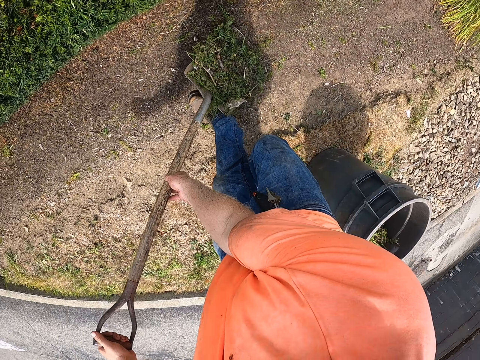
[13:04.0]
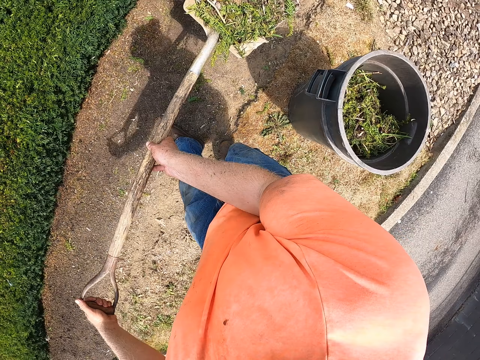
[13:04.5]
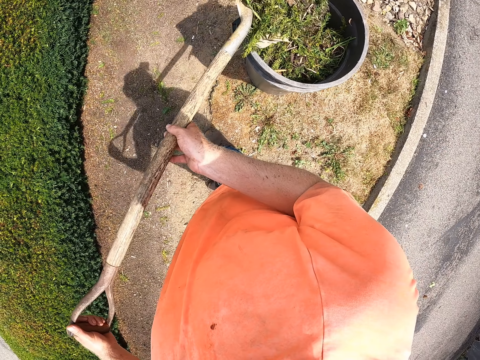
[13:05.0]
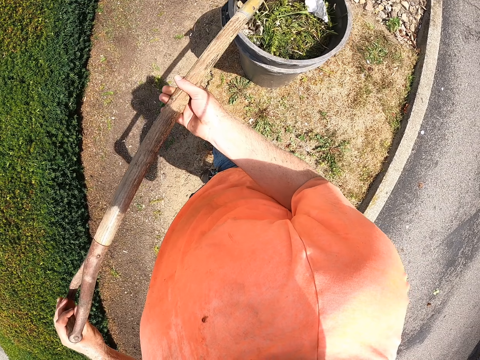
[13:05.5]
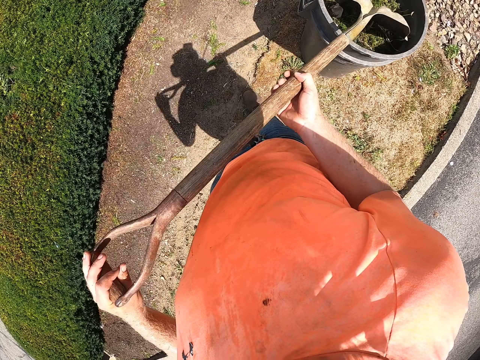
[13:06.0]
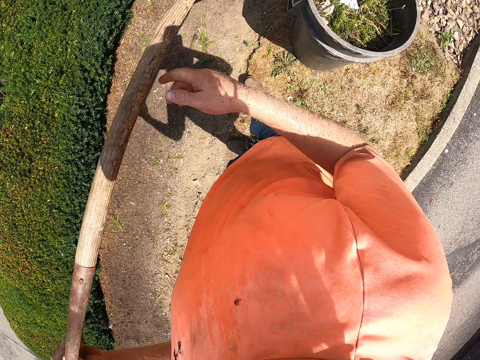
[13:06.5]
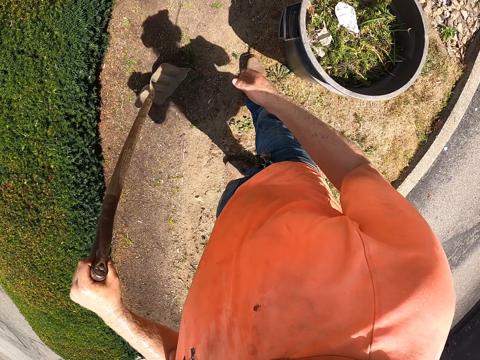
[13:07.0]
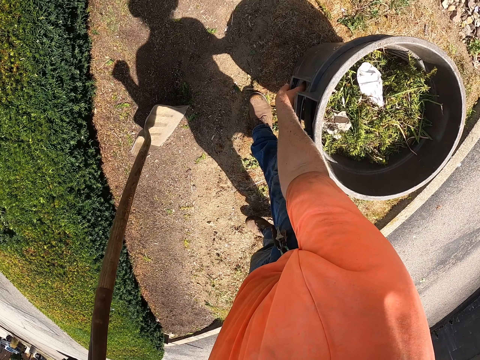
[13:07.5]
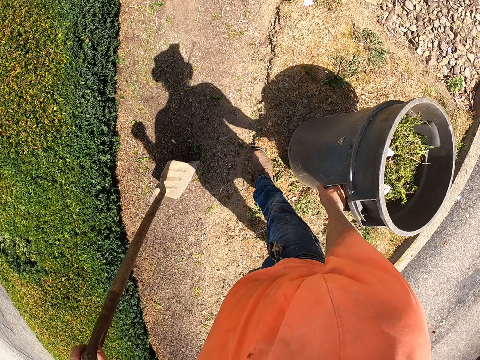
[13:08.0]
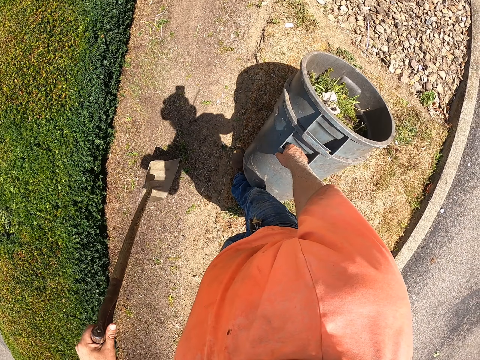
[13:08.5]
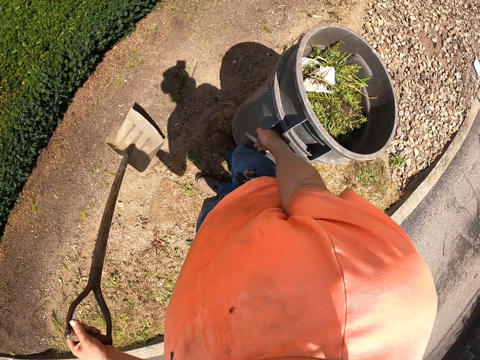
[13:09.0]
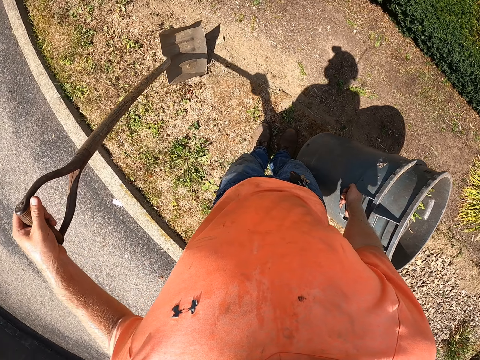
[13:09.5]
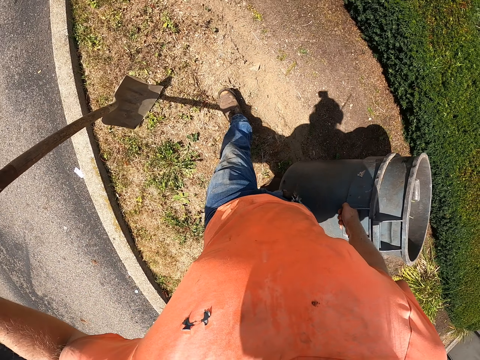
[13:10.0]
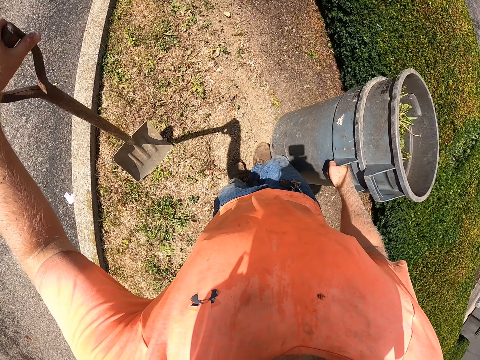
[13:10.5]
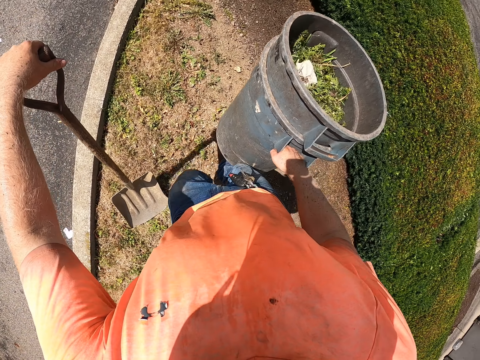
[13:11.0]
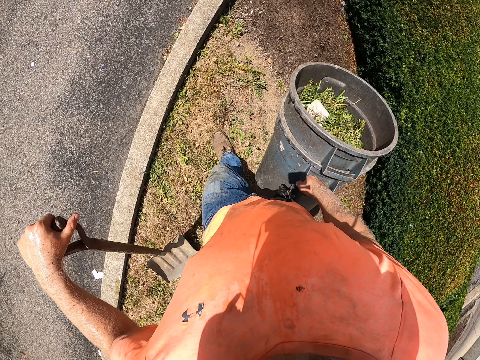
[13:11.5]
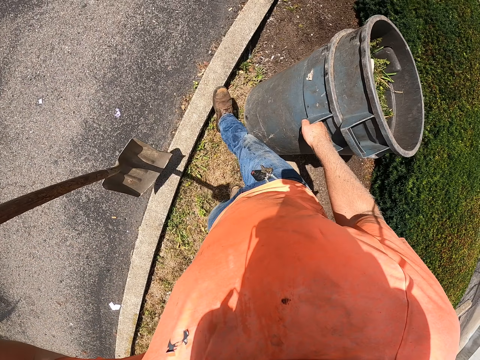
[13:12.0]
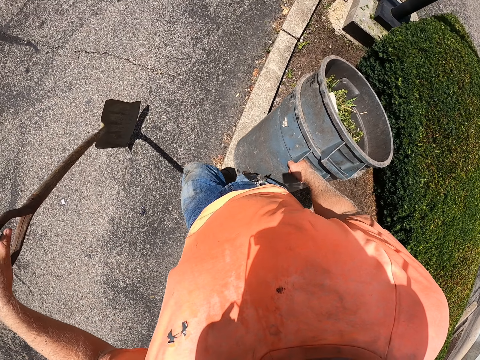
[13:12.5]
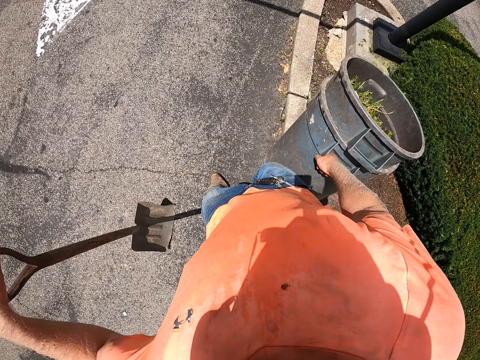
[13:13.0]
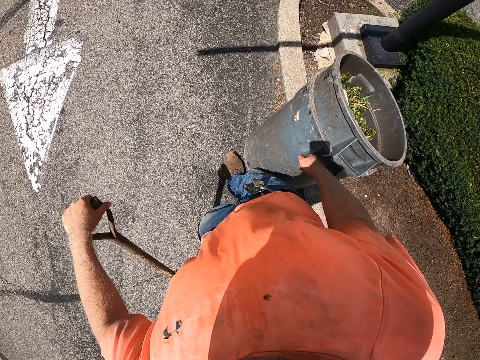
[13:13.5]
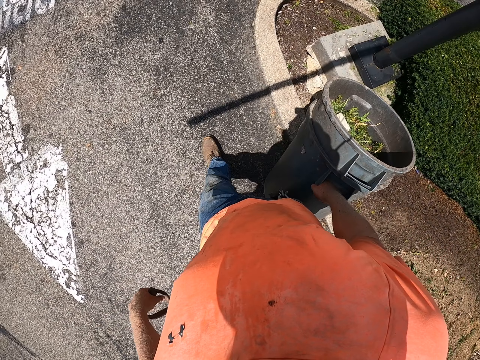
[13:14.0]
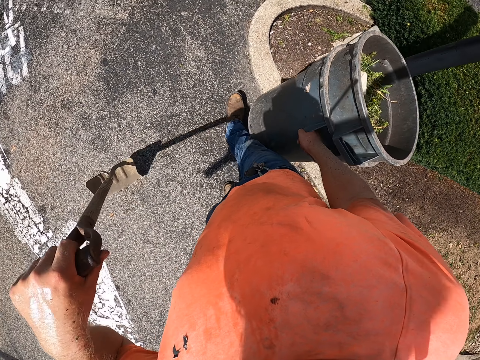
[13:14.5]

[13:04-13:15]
The camera wearer lifts the leaves and dirt from the ground with the shovel or spade in both hands. He throws the leaves in the shovel in both hands in the trashcan or dustbin. He pushes the leaves and dirt in the trashcan with the shovel in his right hand. He holds the shovel with his left hand. He carries the trashcan with his right hand. He picks up the dustbin on the ground. He walks, carries the spade and looks around.

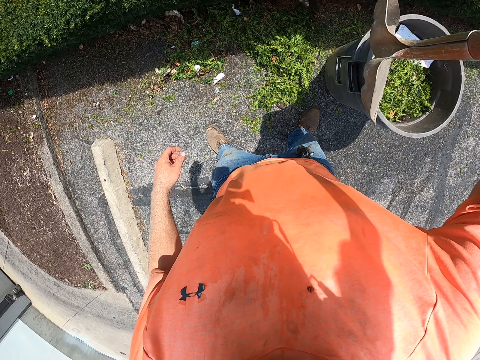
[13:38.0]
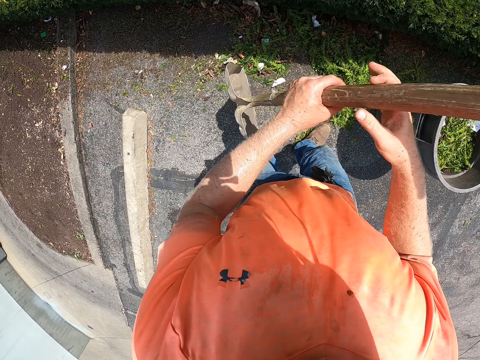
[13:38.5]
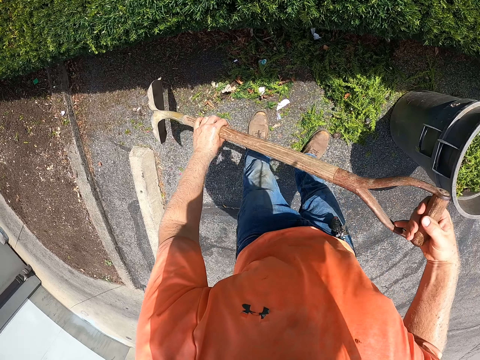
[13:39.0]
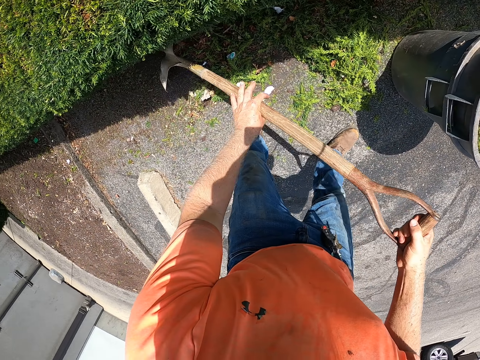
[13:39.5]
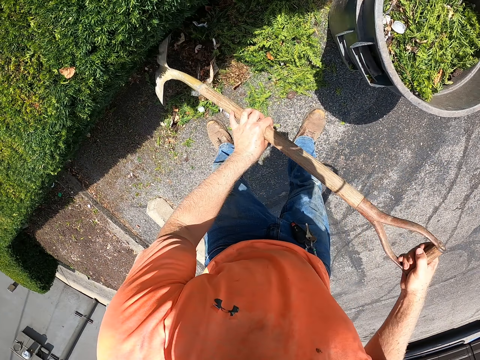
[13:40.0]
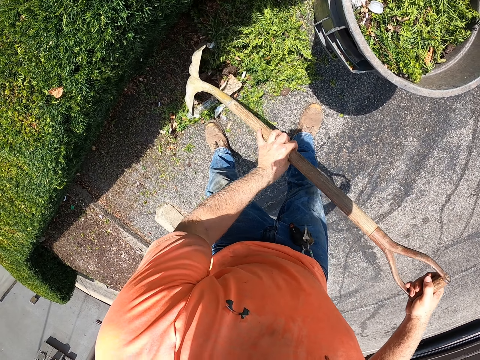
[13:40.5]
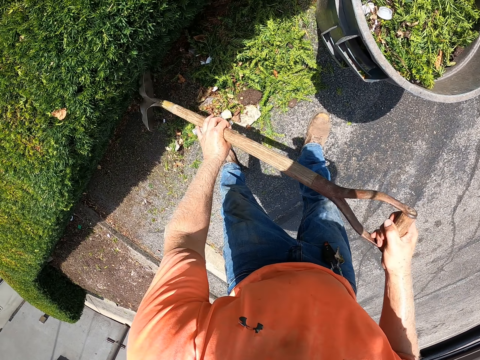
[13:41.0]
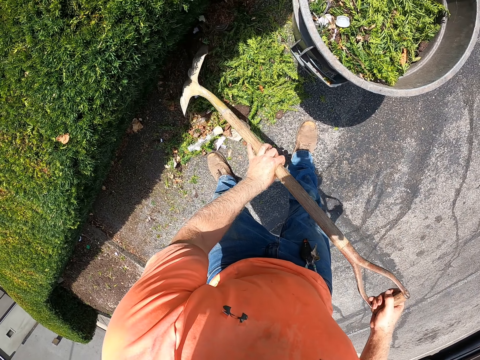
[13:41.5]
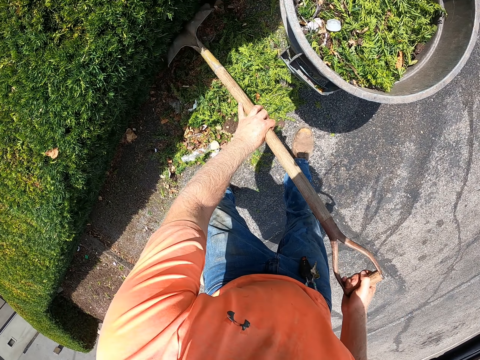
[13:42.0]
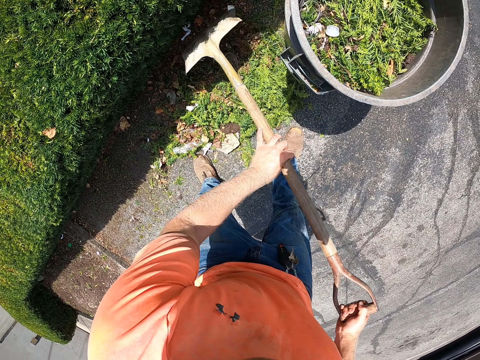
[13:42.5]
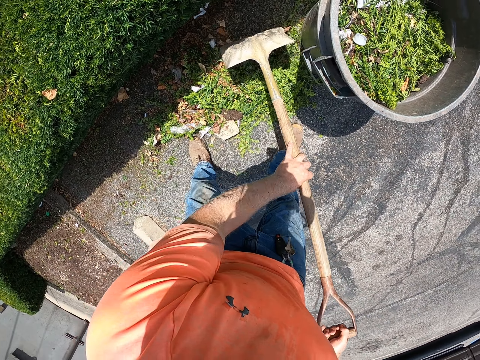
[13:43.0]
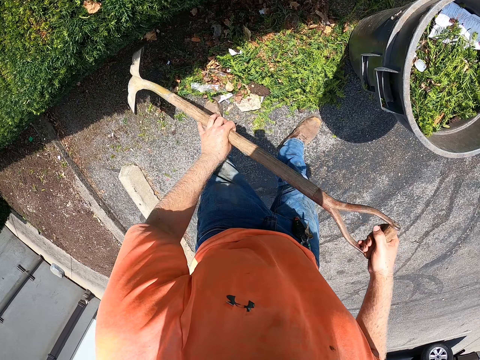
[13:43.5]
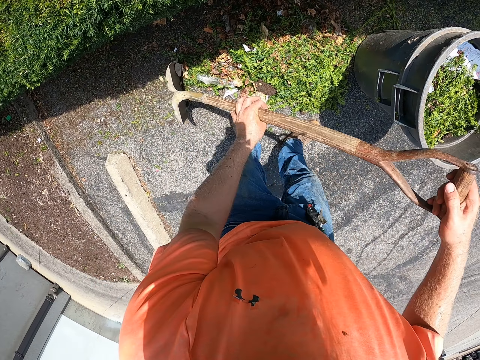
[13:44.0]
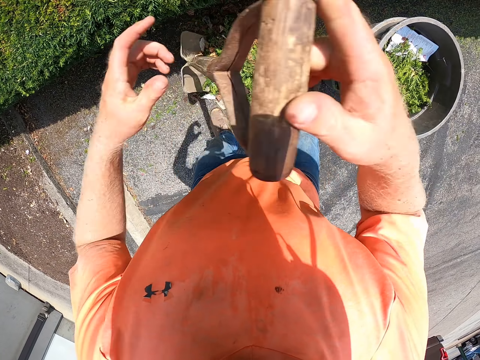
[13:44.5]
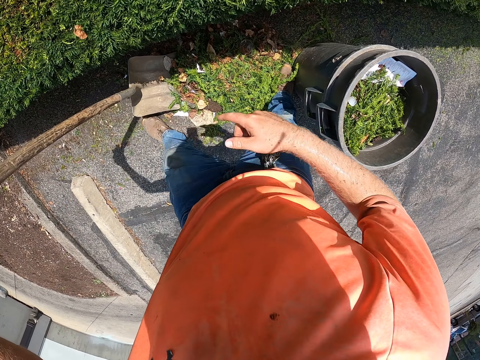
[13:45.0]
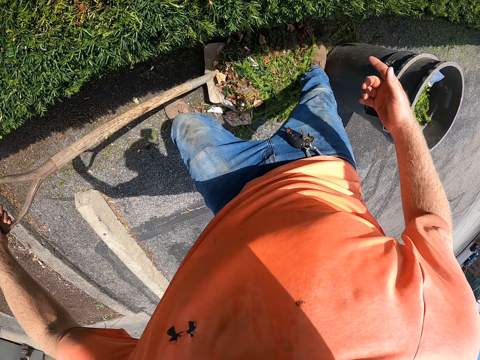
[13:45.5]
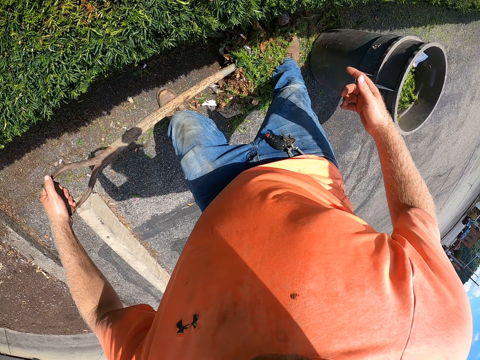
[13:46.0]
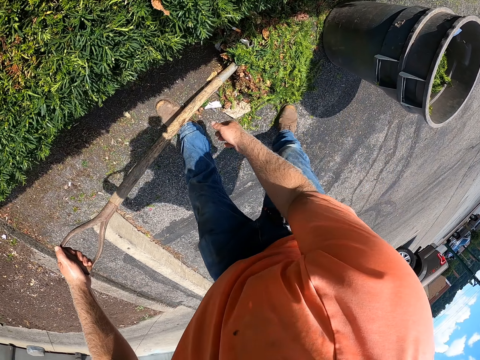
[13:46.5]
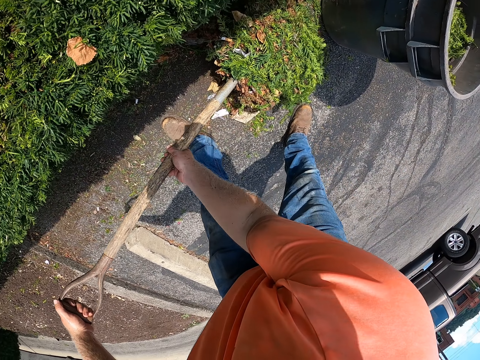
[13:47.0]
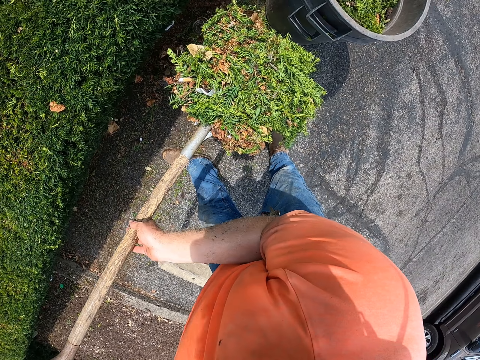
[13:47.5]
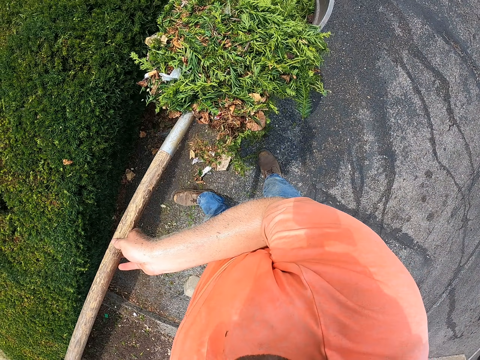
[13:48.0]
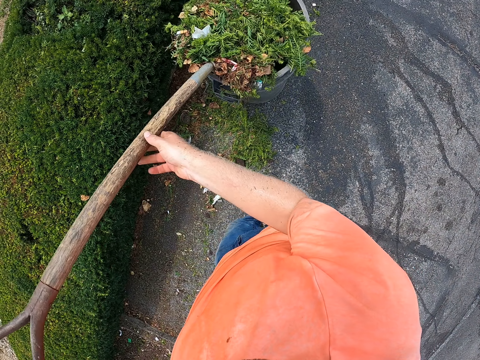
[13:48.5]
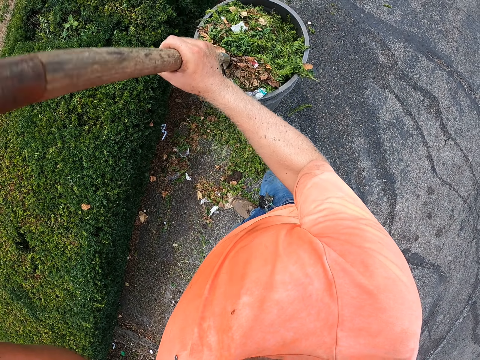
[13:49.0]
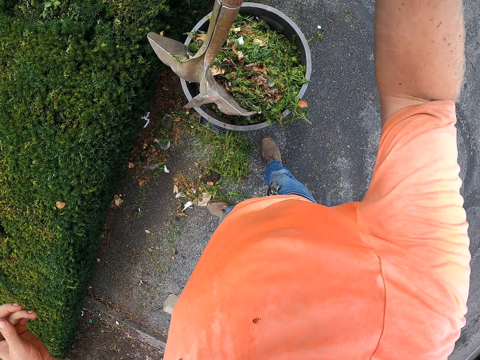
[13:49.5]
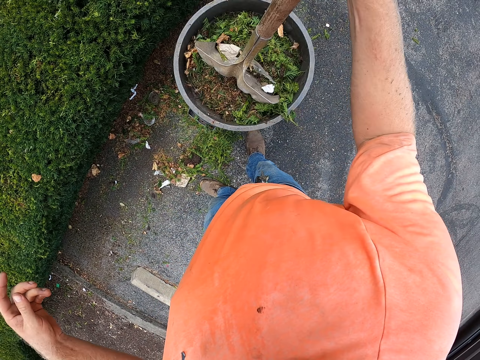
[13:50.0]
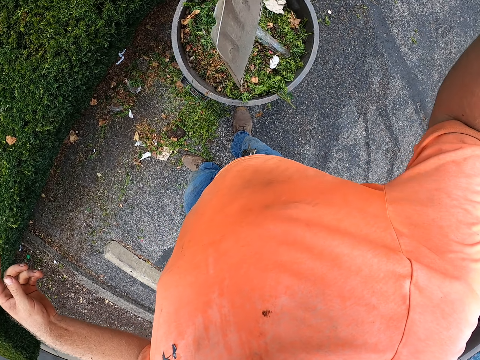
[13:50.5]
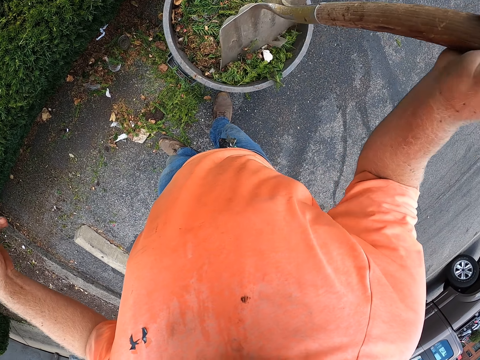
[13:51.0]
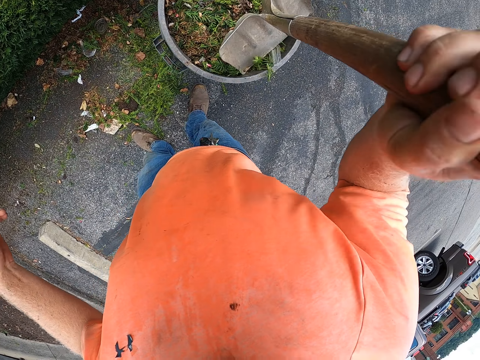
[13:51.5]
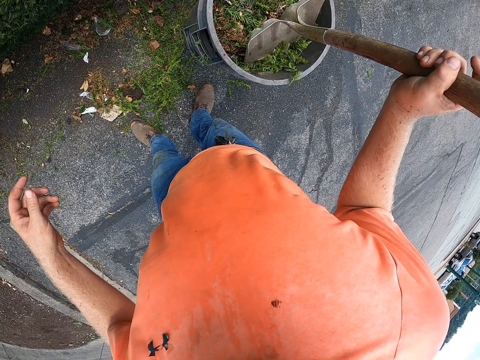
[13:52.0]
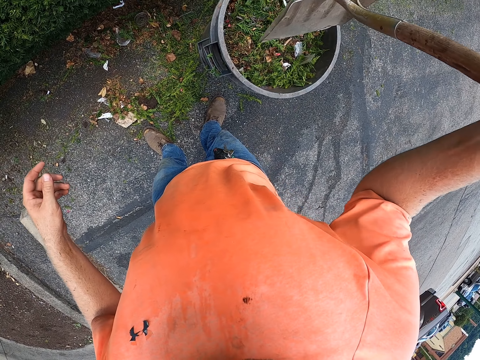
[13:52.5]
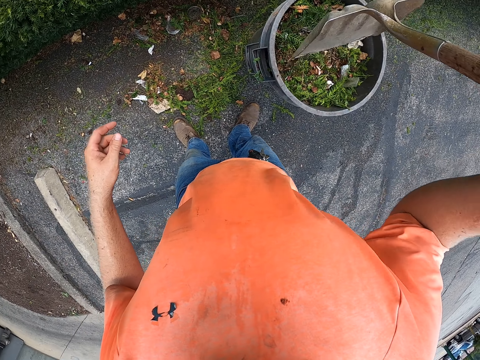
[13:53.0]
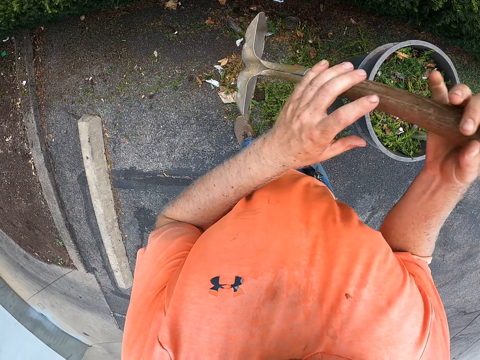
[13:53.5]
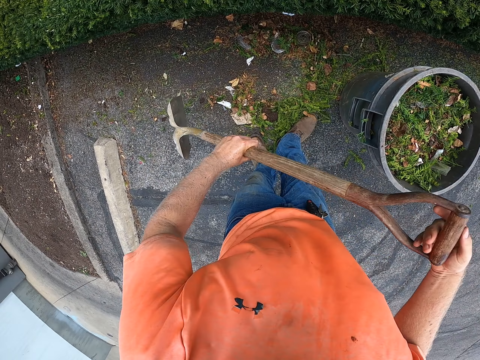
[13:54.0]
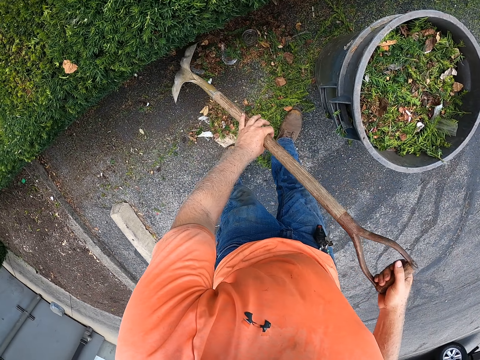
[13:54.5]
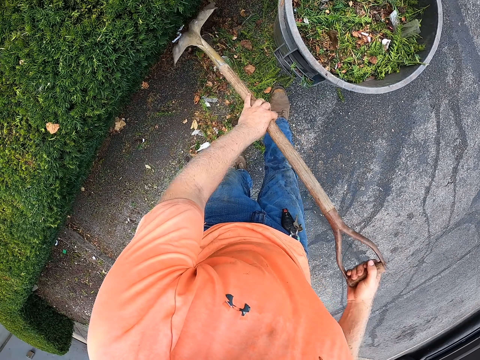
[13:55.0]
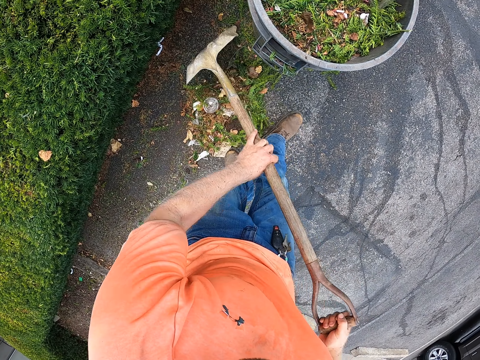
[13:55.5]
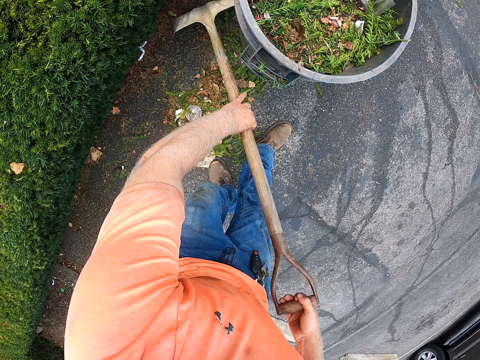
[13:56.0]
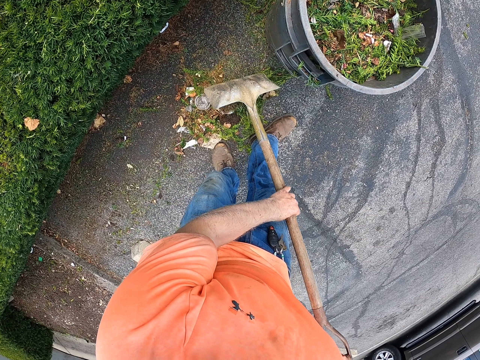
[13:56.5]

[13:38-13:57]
The camera wearer holds the shovel or spade with both hands. He gathers leaves and dirt on the ground with the shovel in both hands. He holds the shovel with his left hand. He packs the leaves on the ground with the shovel in his left hand and his right foot. He holds the shovel with both hands. He picks up the spade from the ground with both hands. He pours the leaves in the trashcan with the shovel in both hands. He pushes the leaves in the trashcan with the shovel in his right hand. He knocks the dirt with the spade on his right hand. He passes the spade to his left hand. He packs the leaves on the ground with the shovel in both hands.
